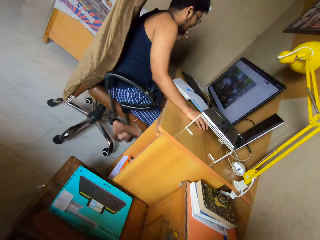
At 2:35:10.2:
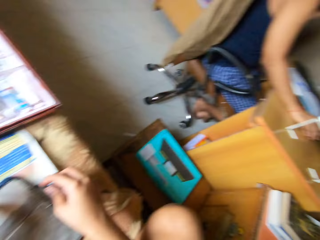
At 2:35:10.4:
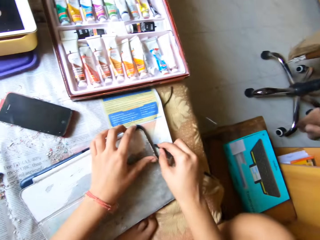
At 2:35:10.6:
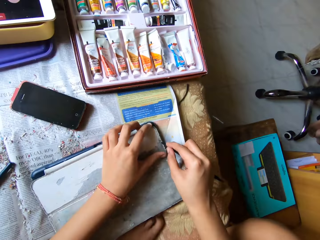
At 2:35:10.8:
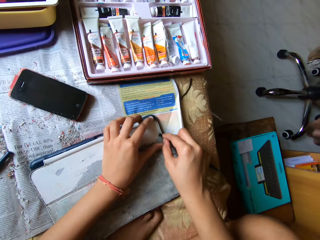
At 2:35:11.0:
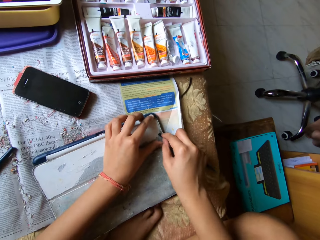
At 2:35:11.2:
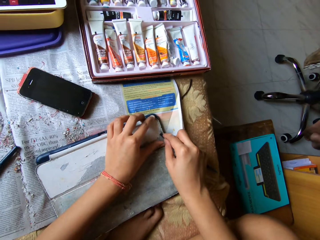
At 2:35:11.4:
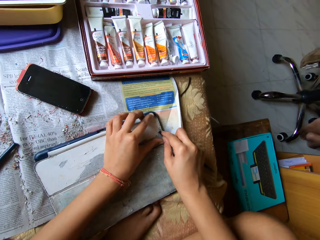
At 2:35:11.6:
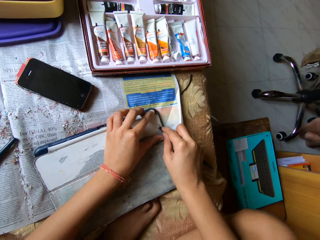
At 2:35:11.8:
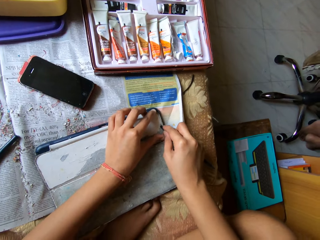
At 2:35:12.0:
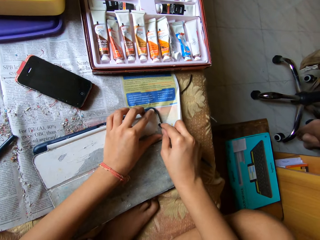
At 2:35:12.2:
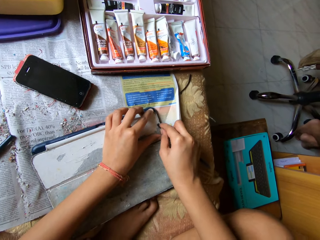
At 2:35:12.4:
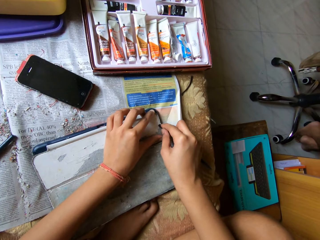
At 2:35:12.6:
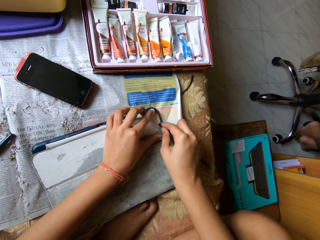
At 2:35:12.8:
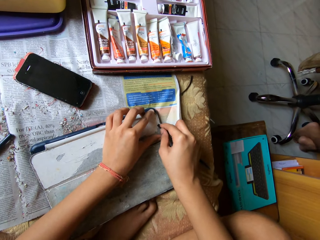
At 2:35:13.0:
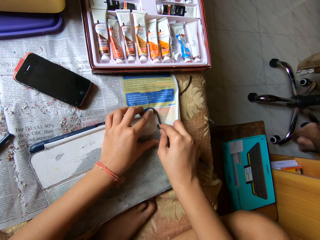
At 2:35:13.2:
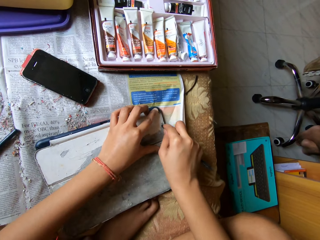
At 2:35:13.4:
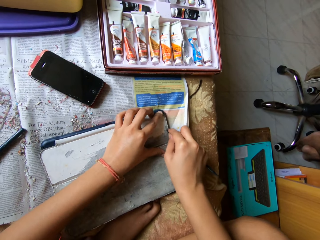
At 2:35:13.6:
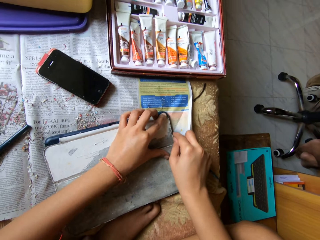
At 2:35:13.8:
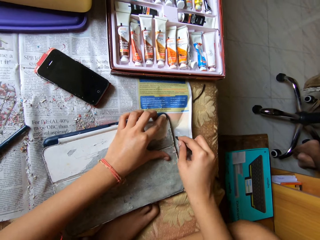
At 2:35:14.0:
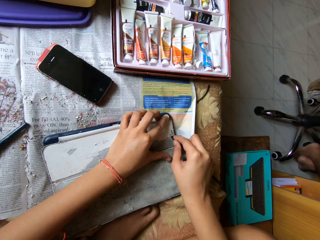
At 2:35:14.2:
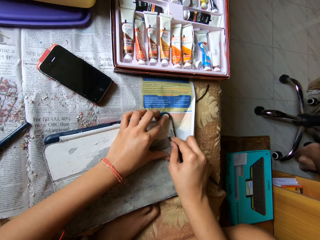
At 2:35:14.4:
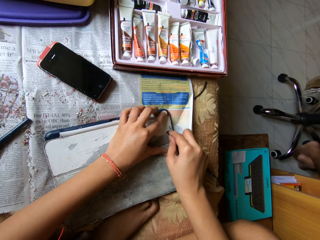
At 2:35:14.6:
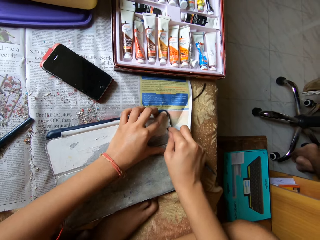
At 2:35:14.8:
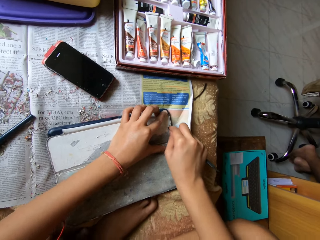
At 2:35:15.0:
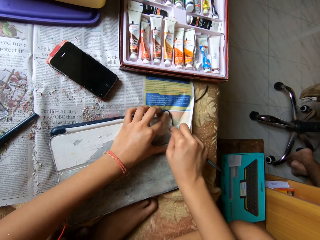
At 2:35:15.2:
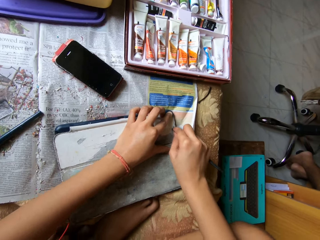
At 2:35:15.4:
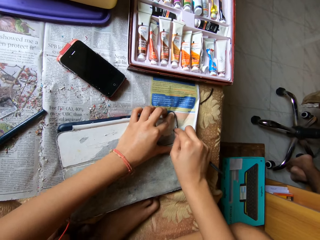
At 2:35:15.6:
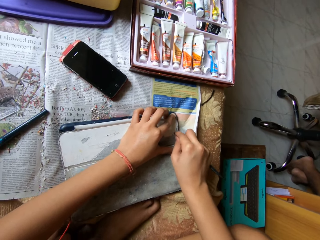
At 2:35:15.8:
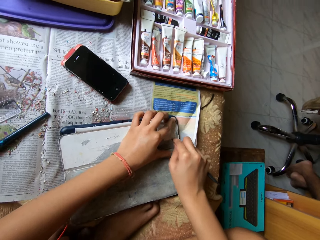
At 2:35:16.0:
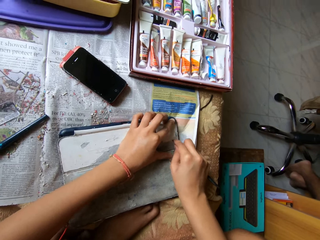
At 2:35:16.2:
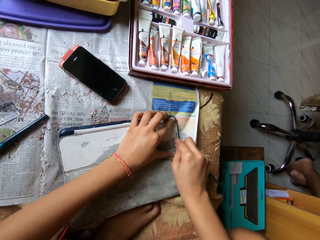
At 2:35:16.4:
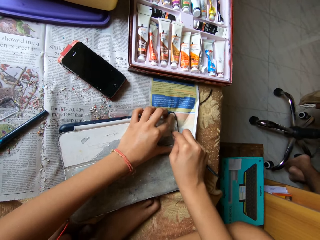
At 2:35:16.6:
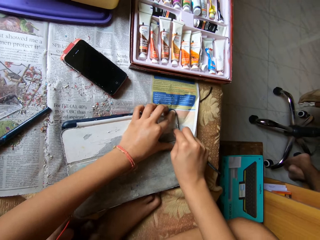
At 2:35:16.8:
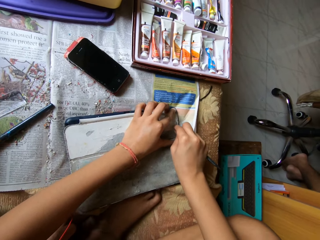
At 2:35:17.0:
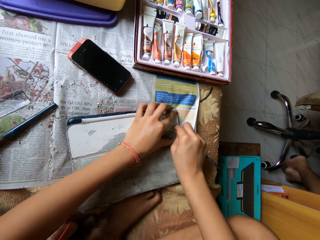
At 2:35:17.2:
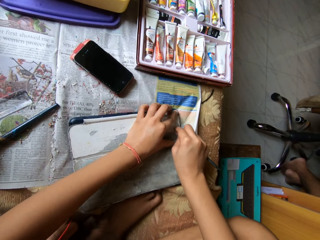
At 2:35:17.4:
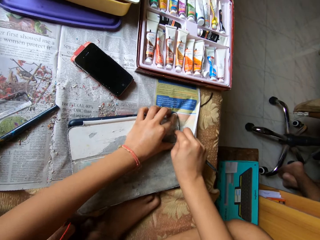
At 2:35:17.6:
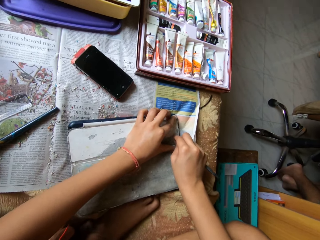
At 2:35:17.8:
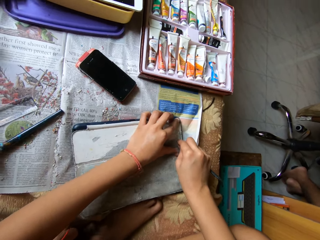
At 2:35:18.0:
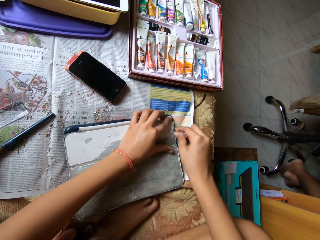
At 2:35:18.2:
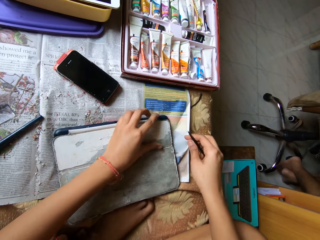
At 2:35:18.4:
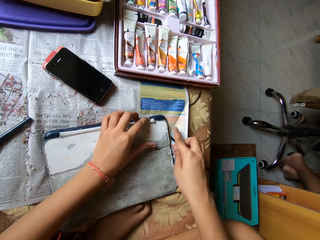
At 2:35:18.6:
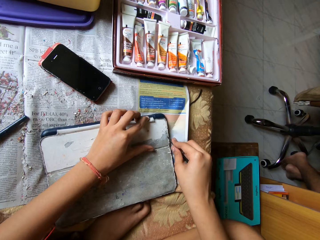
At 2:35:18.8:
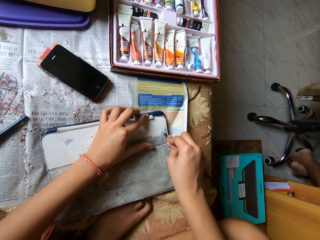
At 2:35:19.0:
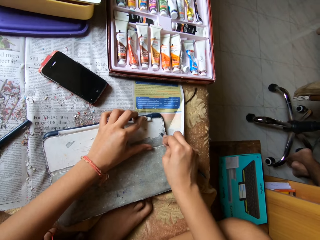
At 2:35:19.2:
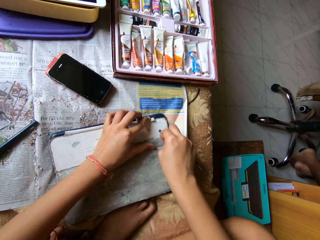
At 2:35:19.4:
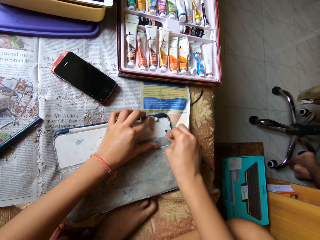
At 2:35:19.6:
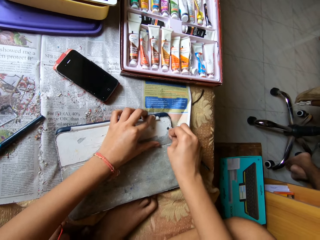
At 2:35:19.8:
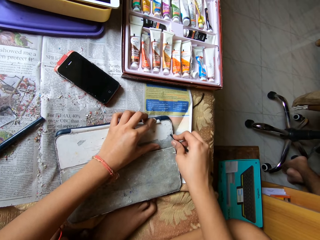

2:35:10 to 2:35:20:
The camera wearer looks at a person. She places her left hand on the tablet pouch on the bed. She looks at the tablet cover. She scrapes the tablet pouch on the bed with the scraper pen in her right hand.

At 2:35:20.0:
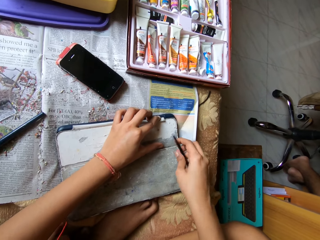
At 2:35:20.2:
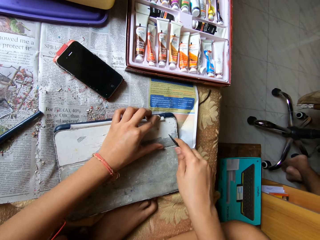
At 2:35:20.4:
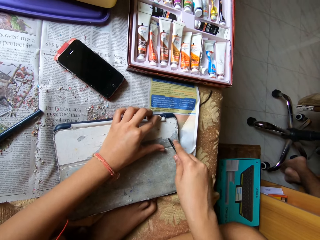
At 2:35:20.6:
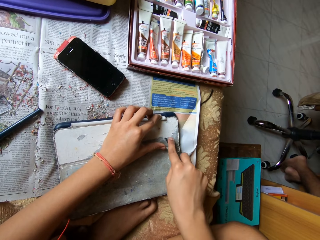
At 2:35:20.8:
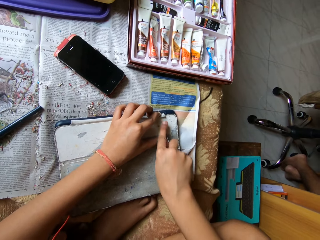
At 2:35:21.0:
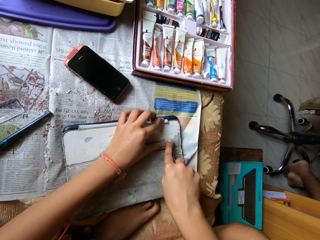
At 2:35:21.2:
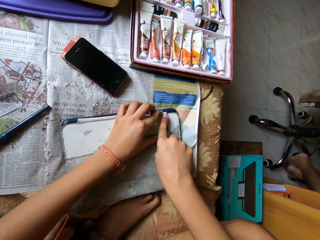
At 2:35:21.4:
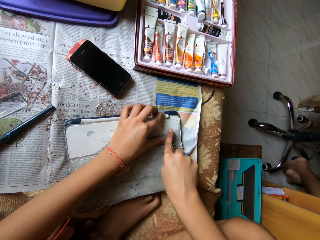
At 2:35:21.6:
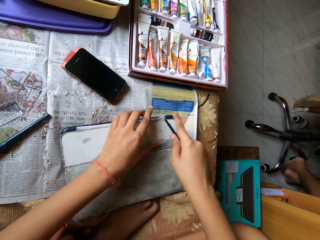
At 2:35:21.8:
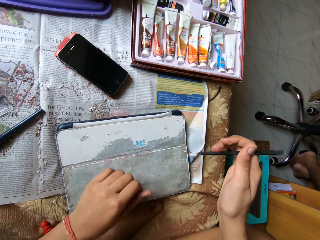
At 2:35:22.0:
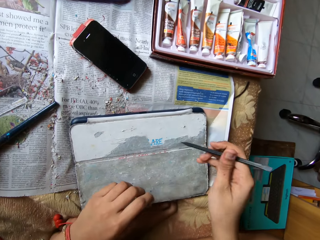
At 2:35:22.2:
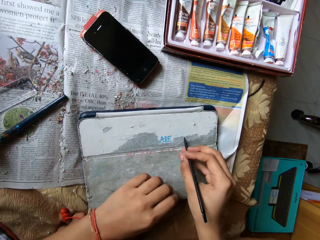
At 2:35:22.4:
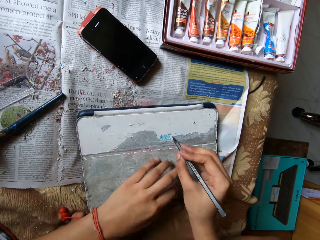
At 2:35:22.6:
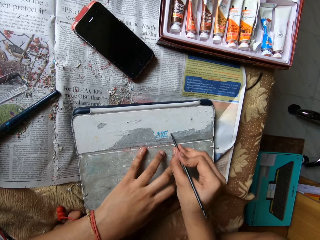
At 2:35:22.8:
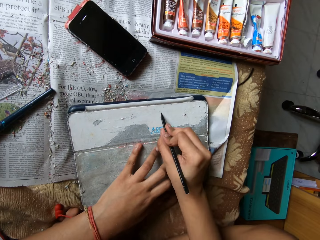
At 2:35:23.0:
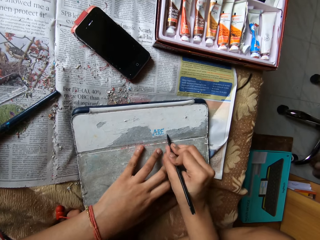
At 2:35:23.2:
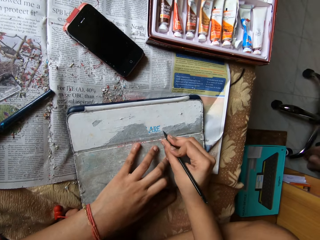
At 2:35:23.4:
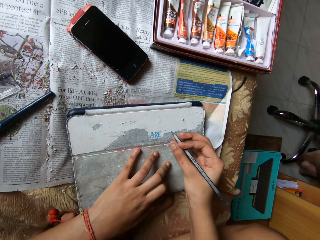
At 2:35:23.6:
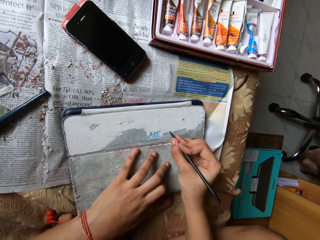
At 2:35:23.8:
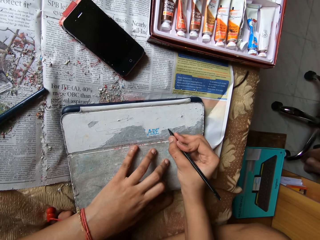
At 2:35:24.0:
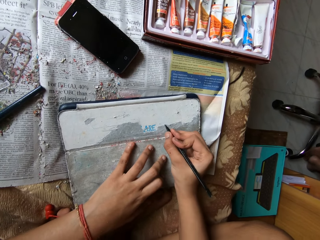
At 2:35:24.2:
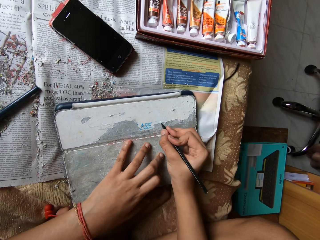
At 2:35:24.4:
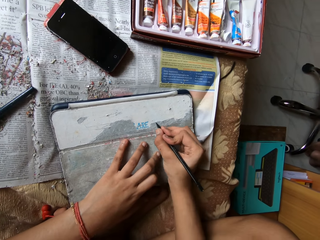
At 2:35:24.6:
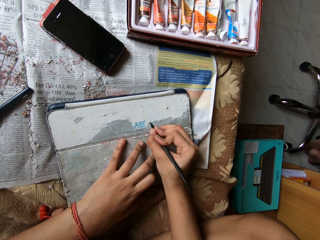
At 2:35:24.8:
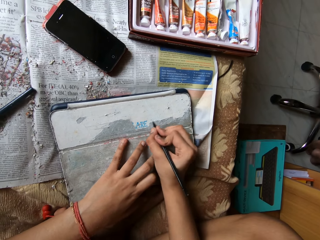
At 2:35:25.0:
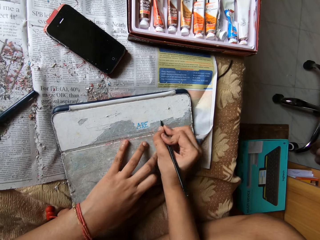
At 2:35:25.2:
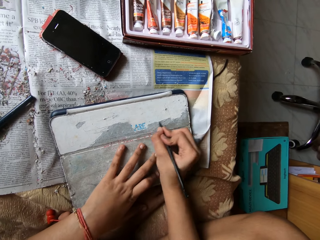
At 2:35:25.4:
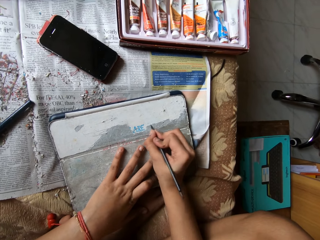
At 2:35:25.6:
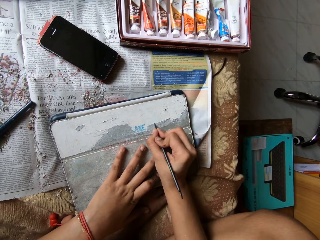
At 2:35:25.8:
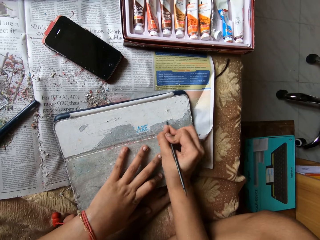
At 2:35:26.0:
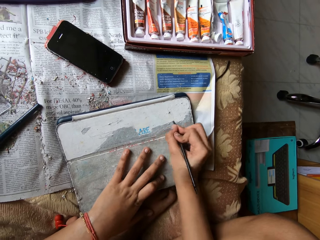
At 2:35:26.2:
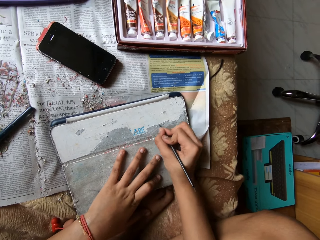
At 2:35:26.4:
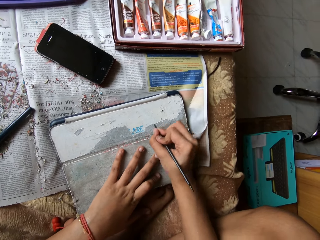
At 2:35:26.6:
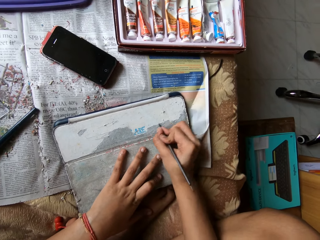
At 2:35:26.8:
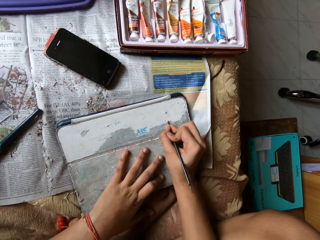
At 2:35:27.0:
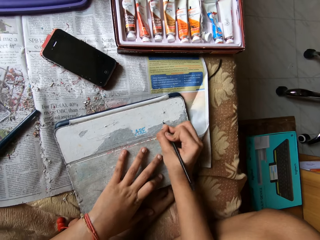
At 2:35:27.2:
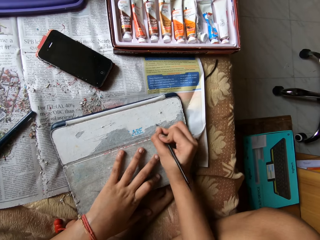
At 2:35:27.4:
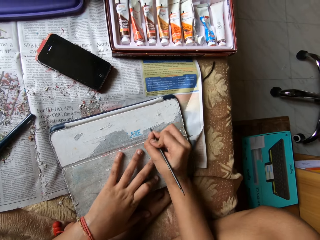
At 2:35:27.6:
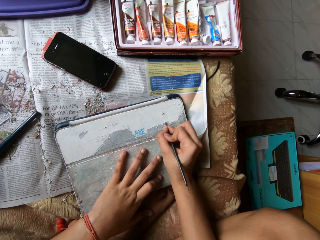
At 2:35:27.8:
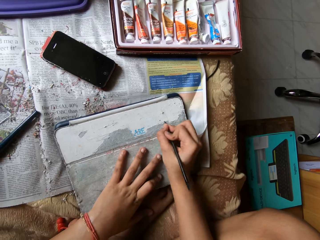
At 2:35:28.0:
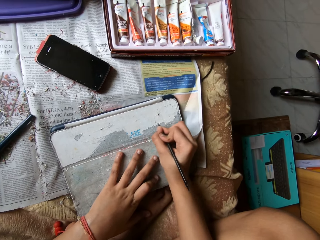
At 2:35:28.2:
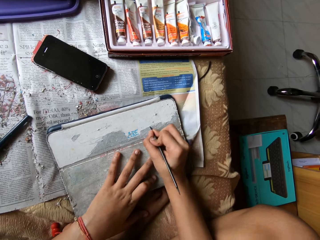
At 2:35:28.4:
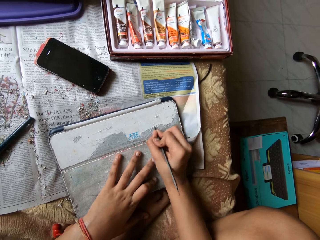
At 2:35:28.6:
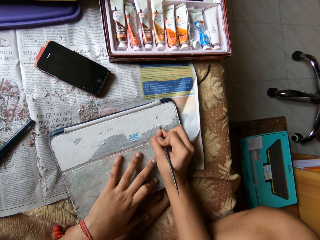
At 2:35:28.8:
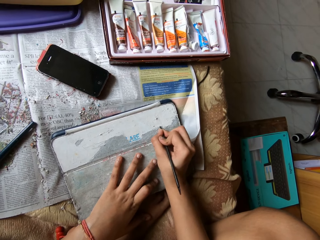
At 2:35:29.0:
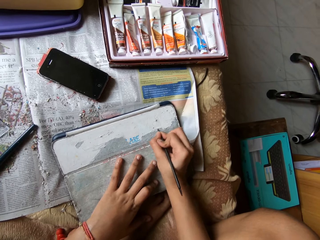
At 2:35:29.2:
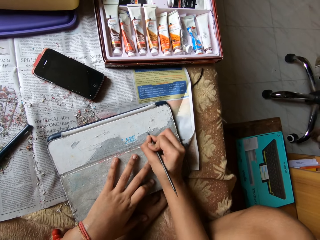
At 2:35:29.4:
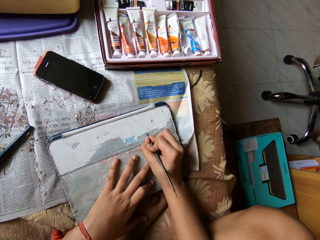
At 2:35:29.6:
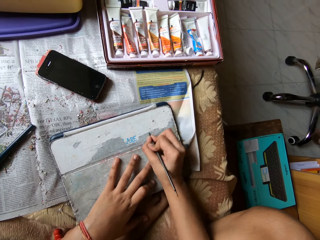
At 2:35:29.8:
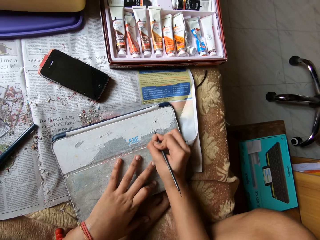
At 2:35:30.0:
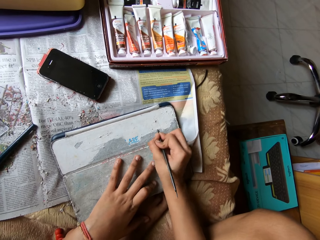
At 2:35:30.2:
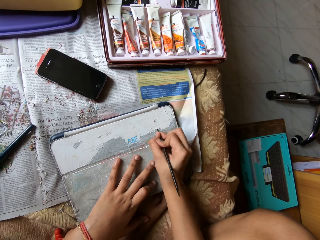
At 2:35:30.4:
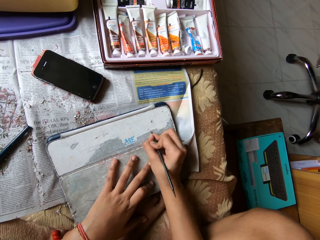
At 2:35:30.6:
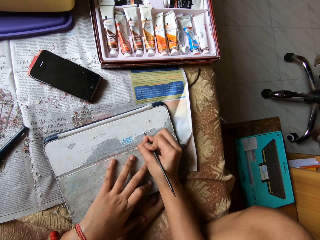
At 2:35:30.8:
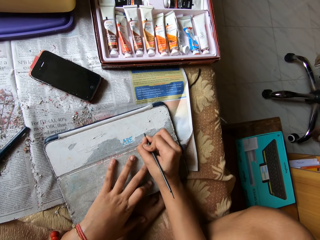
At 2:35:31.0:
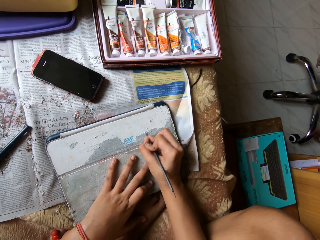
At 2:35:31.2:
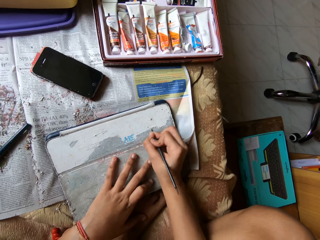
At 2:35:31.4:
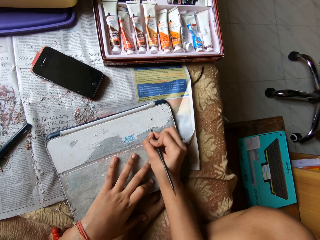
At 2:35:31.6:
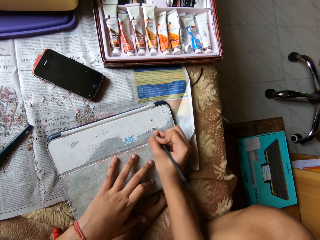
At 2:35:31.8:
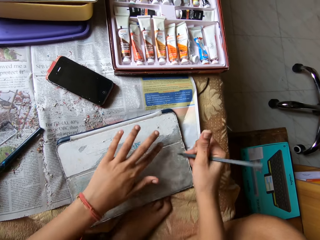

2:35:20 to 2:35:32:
The camera wearer places her left hand on the tablet pouch on the bed. She scrapes the tablet pouch on the bed with the scraper pen in her right hand.
